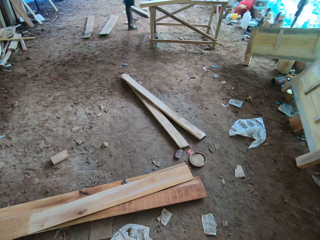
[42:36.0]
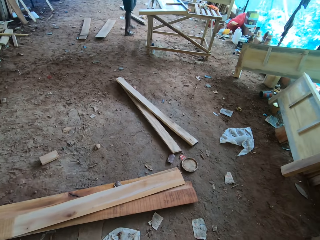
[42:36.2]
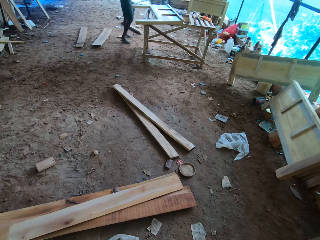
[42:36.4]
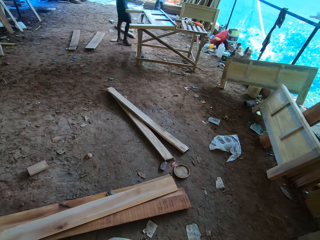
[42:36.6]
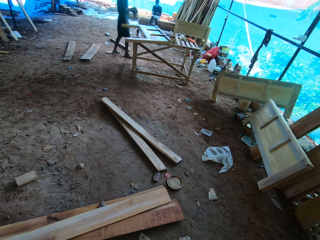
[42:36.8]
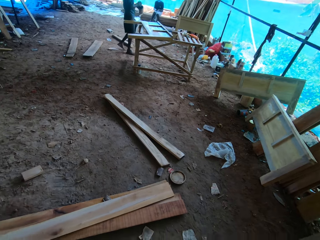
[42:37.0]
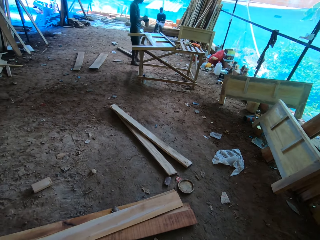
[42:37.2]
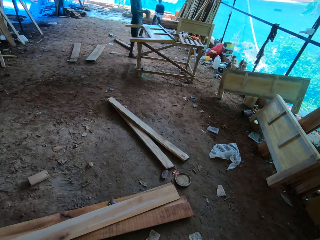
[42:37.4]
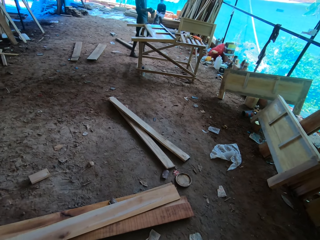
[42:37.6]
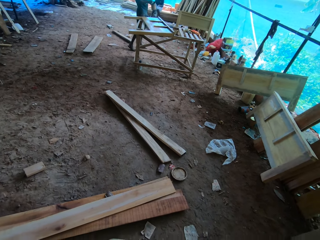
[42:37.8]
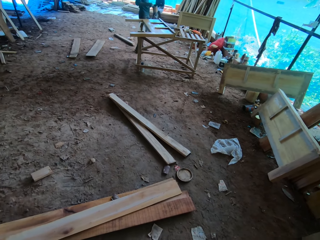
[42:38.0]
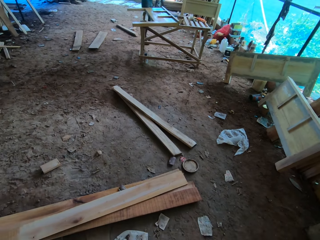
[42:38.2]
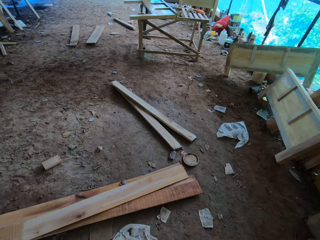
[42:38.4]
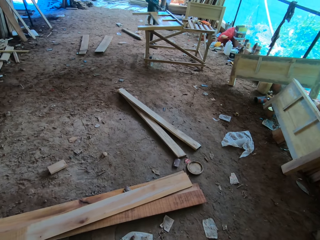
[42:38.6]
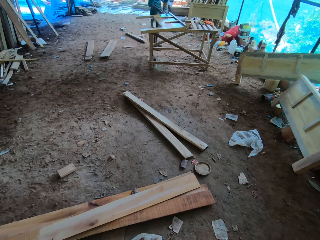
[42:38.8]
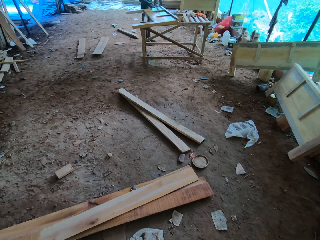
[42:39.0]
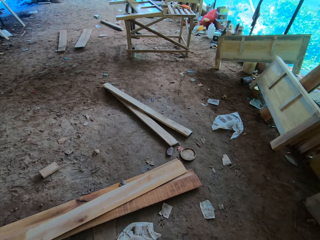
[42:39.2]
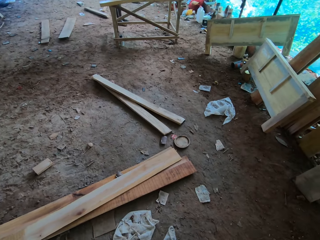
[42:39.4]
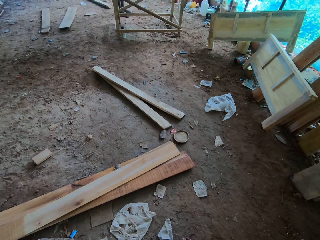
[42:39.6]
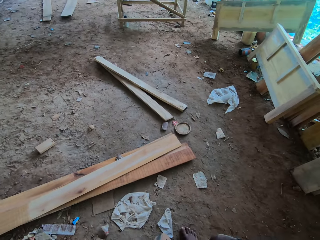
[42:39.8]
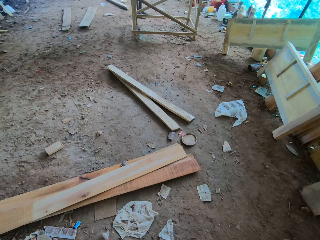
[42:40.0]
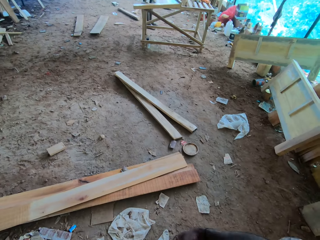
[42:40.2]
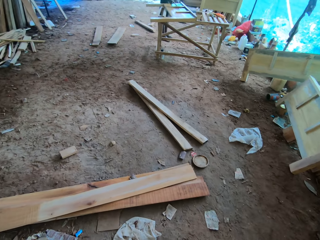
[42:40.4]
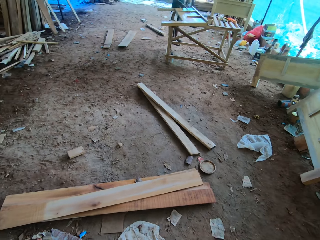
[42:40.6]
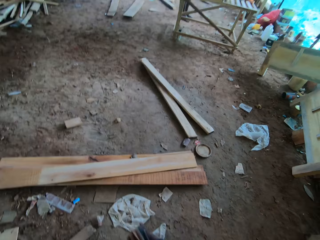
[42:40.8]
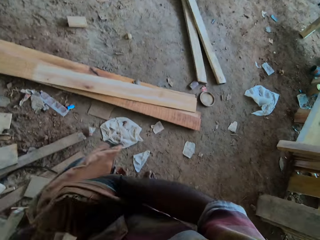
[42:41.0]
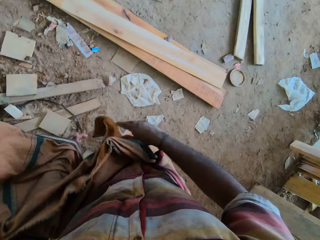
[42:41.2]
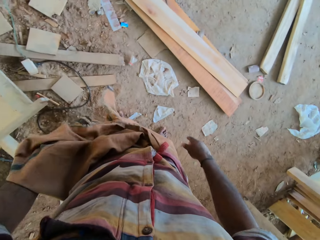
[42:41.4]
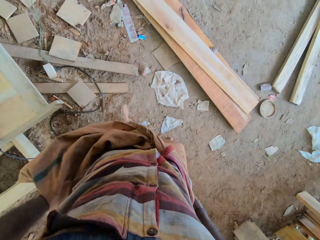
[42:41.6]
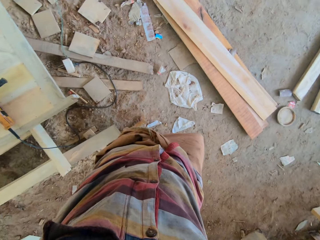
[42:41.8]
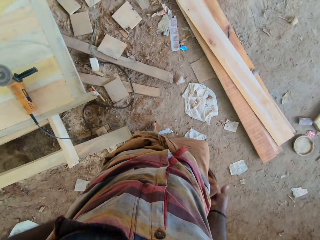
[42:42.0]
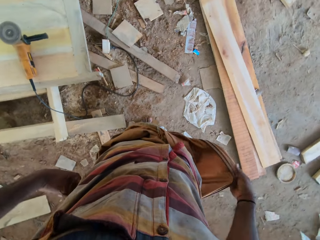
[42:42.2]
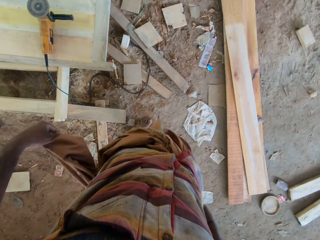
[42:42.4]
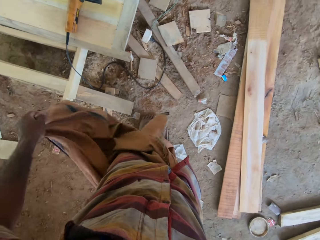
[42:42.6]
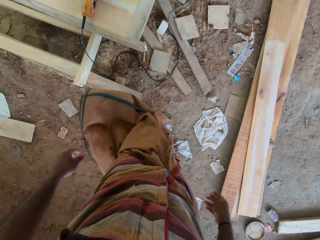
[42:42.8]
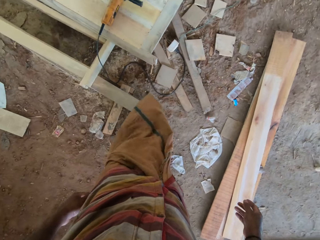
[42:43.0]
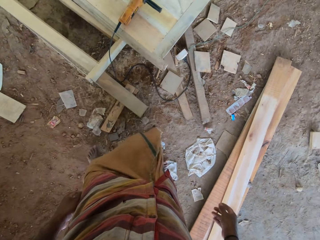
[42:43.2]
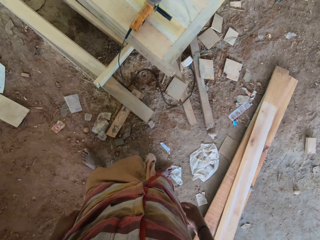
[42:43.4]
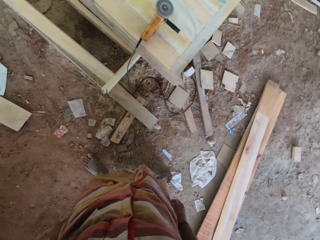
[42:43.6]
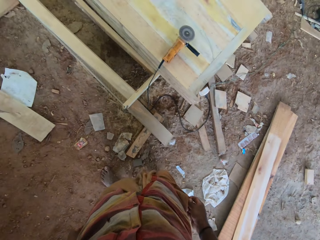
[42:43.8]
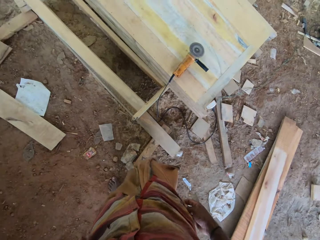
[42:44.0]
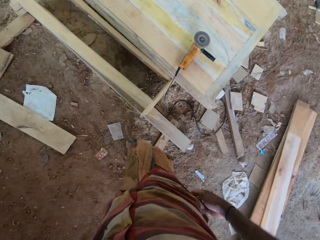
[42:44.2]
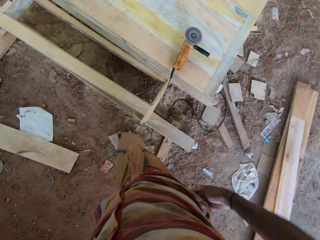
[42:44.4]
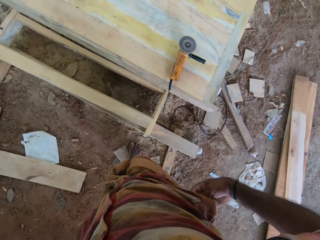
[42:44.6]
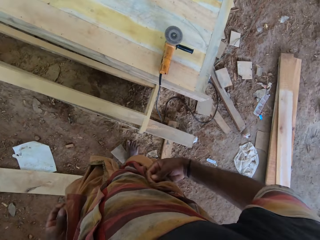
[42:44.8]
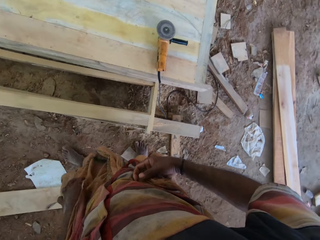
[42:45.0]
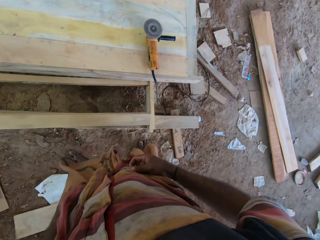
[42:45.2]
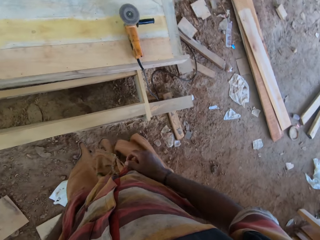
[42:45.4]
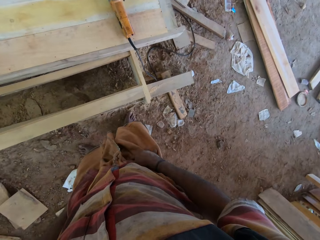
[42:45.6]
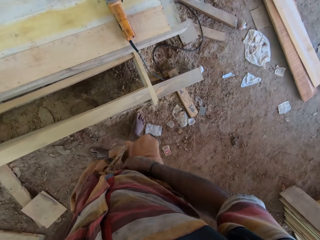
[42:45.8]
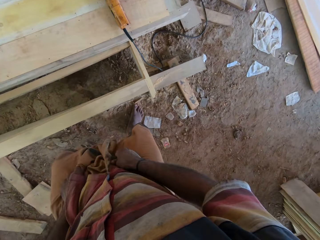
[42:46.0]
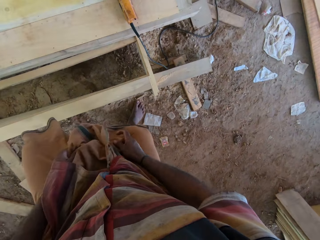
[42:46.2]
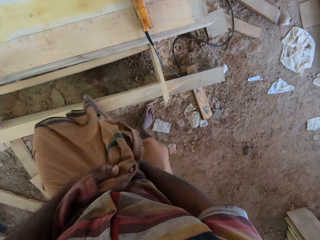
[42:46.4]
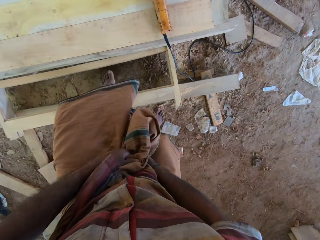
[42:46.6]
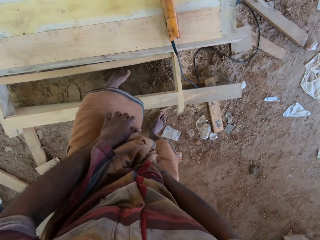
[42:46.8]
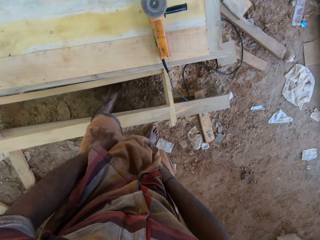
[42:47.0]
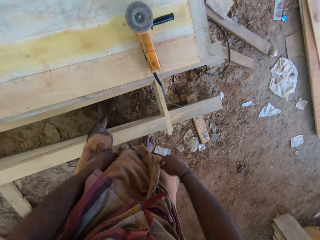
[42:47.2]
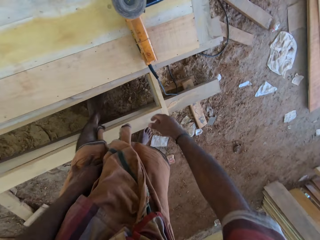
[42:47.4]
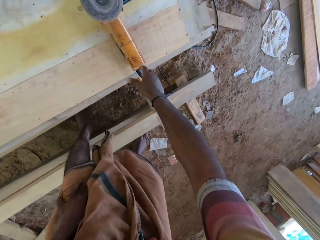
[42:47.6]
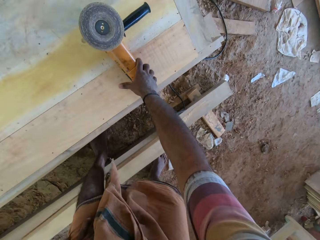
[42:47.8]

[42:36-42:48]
The camera wearer moves his clothes. He brushes off the garments. He walks ahead. He holds the garments with both hands.

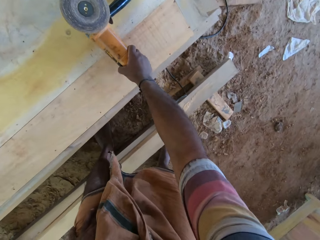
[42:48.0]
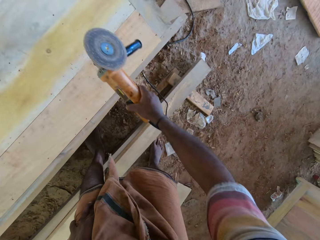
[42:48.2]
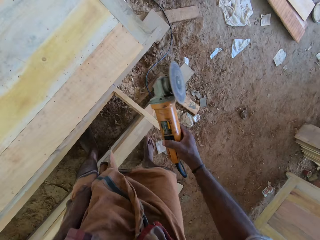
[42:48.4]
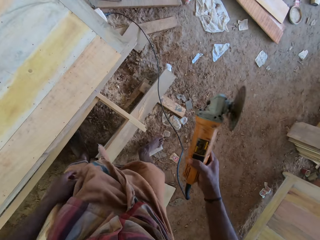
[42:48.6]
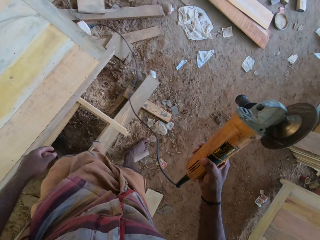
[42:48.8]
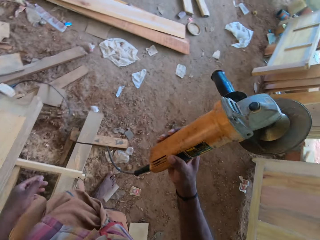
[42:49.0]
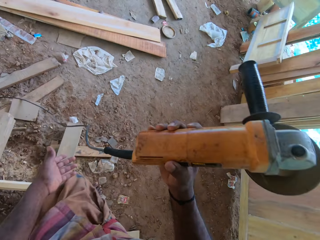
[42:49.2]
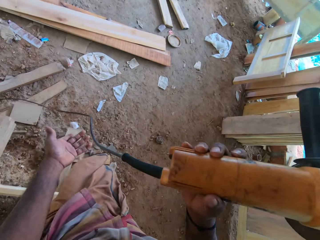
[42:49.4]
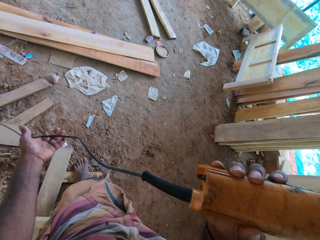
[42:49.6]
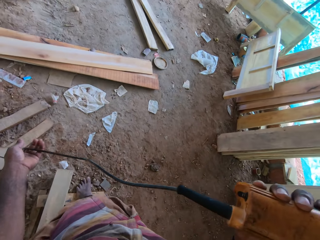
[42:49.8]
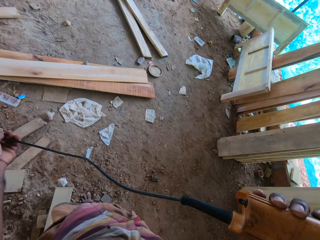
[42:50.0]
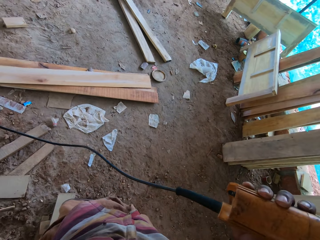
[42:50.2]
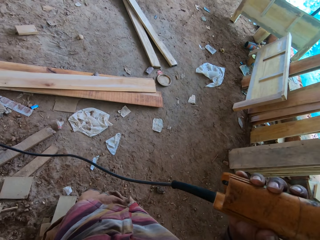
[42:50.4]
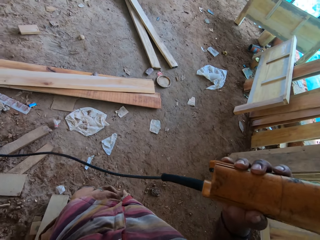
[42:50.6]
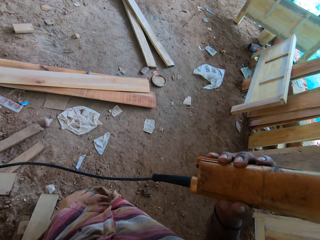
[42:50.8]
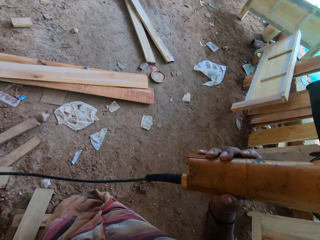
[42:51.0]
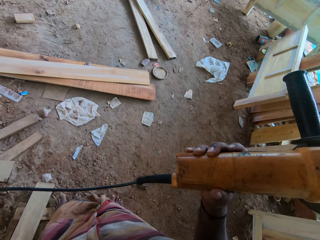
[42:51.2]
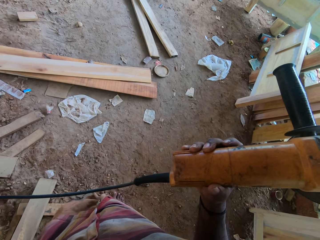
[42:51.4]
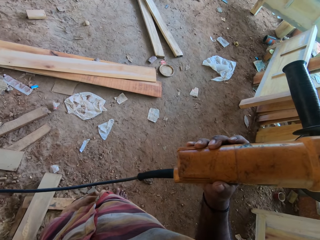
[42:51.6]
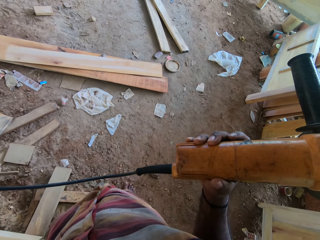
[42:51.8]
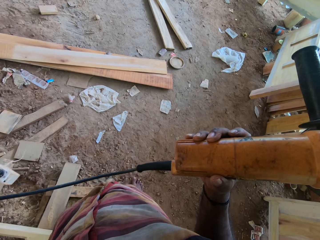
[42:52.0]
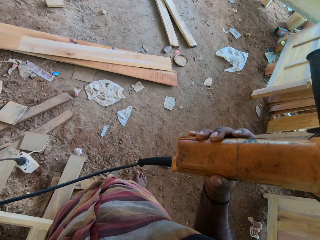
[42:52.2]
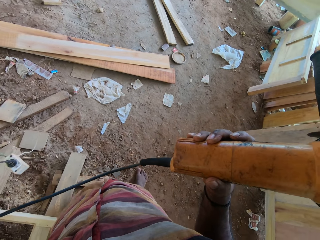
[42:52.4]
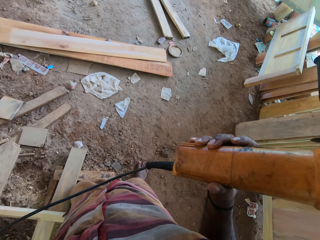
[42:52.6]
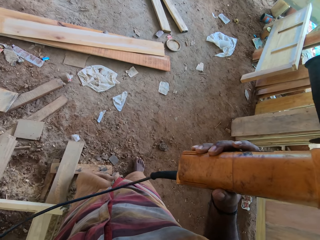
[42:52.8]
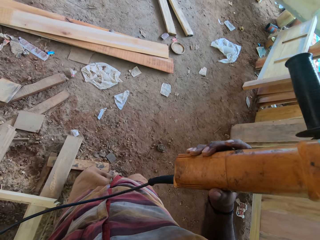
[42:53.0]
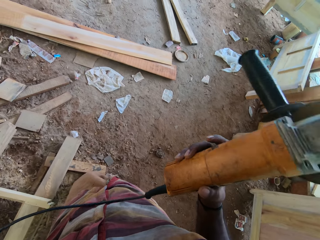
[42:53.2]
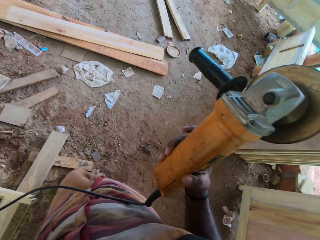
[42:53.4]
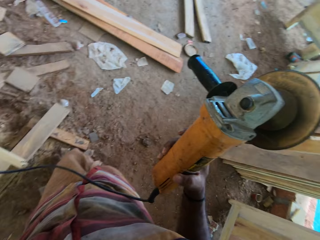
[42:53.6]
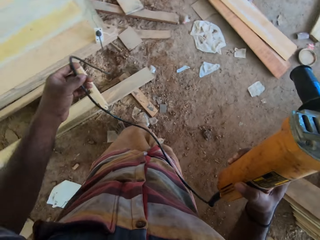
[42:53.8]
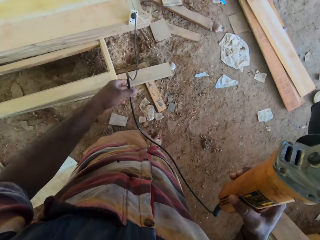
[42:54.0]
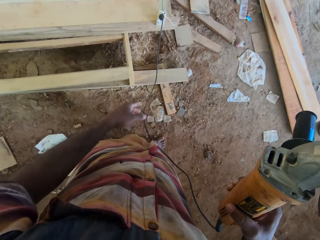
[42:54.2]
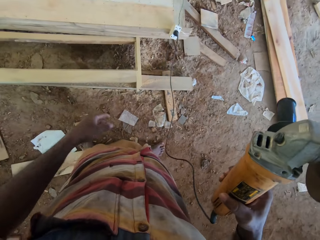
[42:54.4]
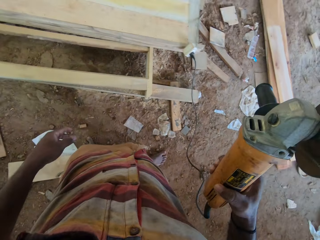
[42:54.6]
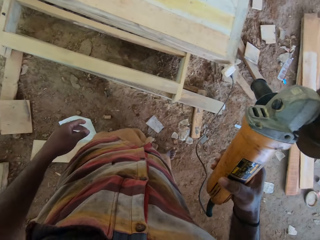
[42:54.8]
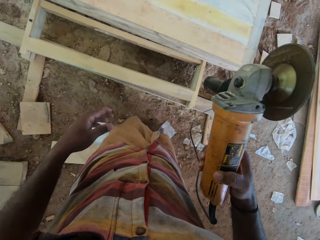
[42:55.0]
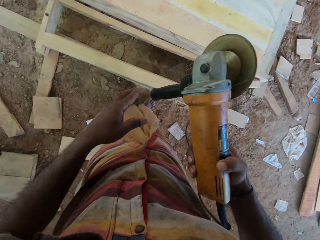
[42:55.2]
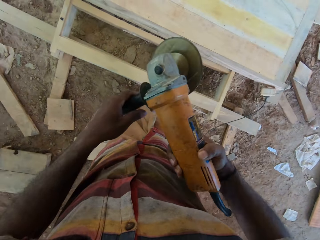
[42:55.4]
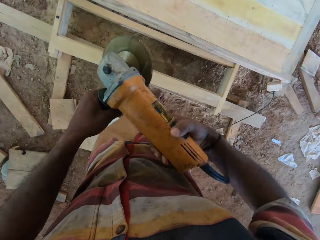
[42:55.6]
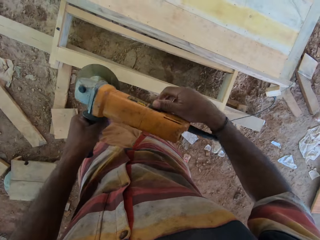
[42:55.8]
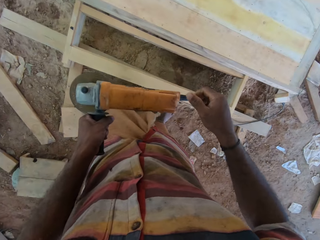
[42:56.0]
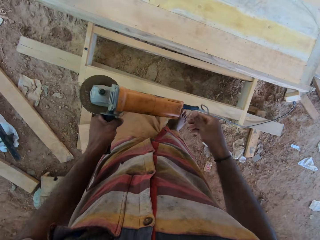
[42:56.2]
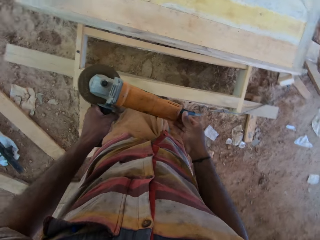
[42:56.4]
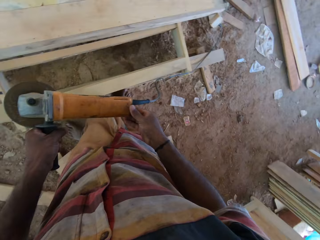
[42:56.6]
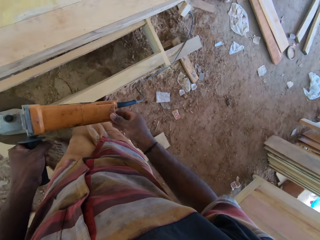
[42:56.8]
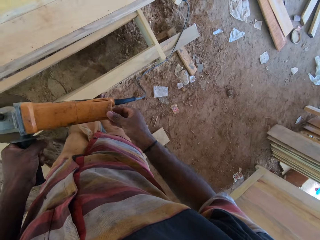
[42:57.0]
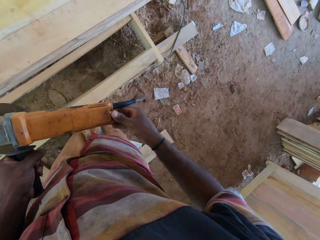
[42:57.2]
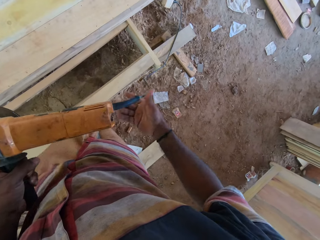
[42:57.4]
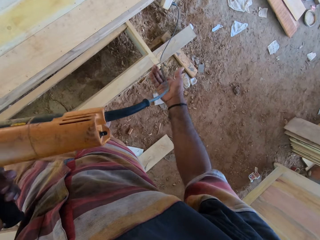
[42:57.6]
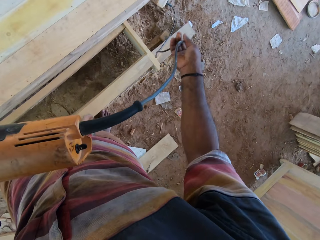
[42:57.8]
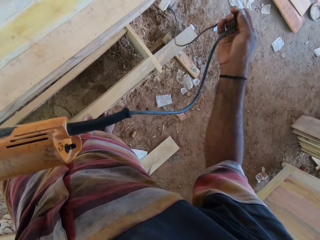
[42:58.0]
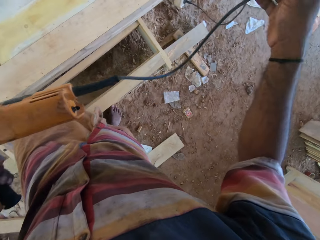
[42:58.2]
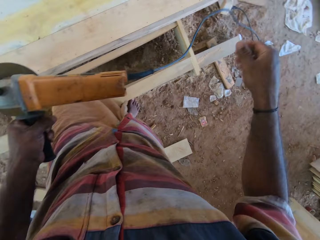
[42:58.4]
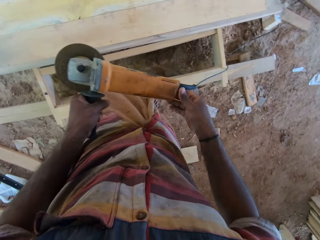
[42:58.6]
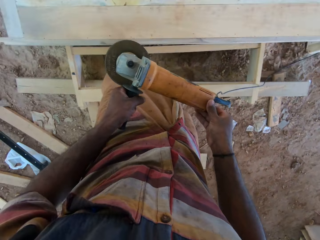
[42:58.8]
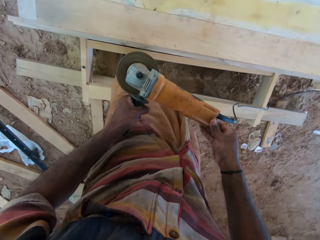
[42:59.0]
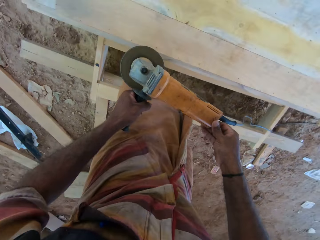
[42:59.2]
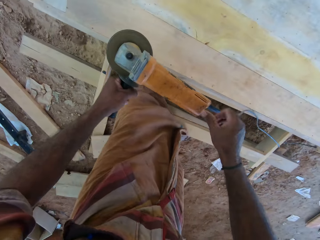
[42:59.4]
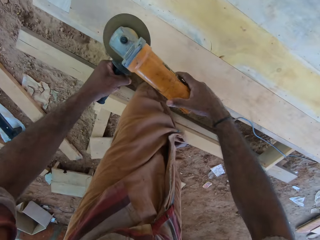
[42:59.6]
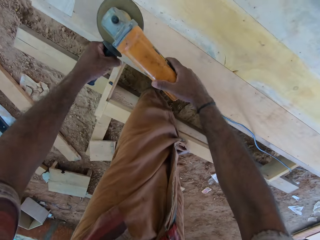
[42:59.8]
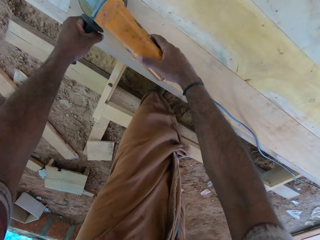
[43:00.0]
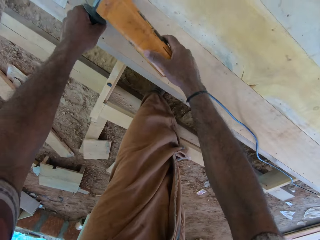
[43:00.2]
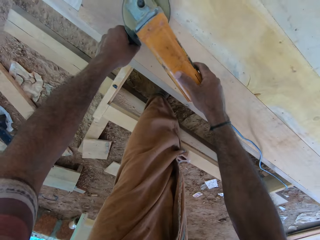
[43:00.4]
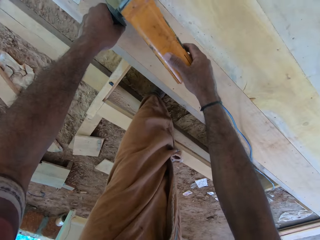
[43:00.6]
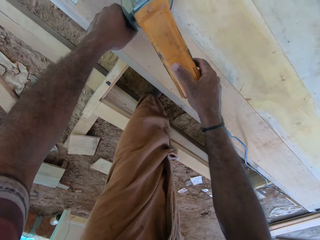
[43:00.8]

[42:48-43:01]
The camera wearer picks up the grinder with the right hand. They hold the grinder. They lift something with the right hand. They hold the cord with the left hand. They drop the cord with the left hand. They hold something with the left hand. They hold the cord with the right hand. They press something on something with the right hand. They hold something with both hands. They smoothen the wood.
